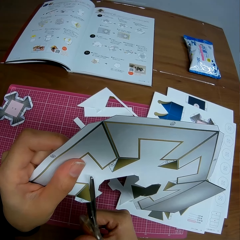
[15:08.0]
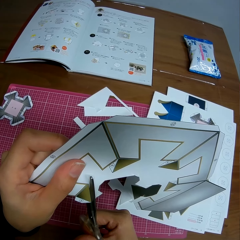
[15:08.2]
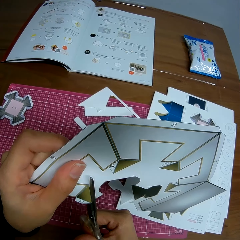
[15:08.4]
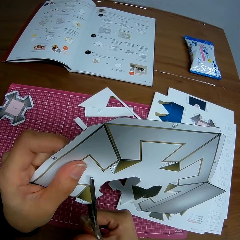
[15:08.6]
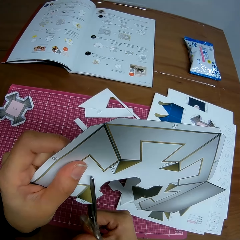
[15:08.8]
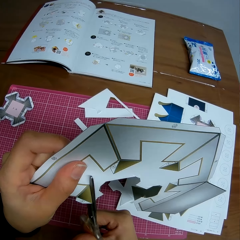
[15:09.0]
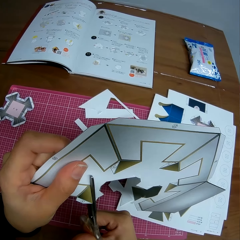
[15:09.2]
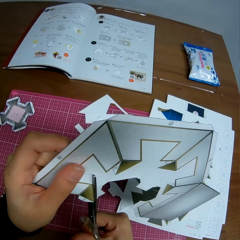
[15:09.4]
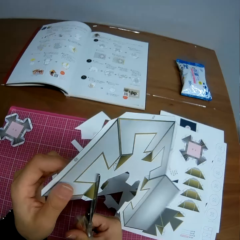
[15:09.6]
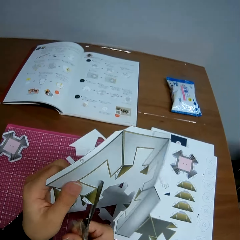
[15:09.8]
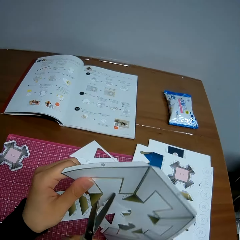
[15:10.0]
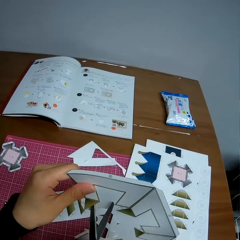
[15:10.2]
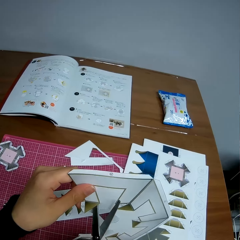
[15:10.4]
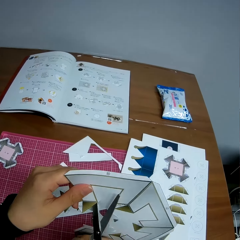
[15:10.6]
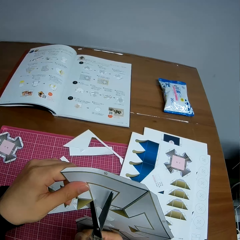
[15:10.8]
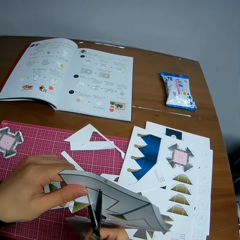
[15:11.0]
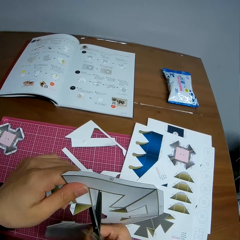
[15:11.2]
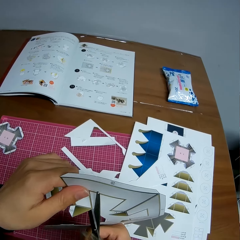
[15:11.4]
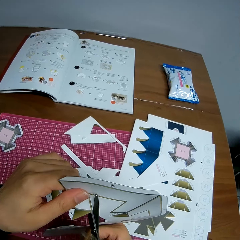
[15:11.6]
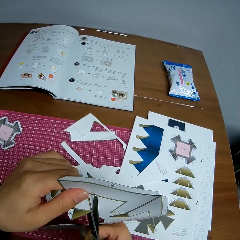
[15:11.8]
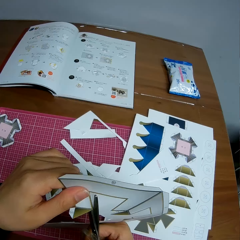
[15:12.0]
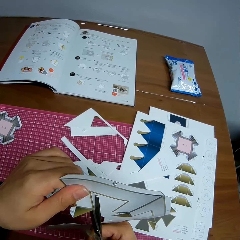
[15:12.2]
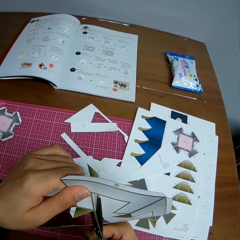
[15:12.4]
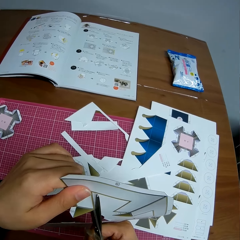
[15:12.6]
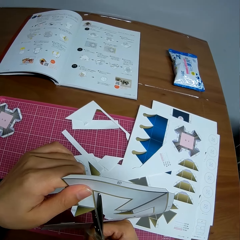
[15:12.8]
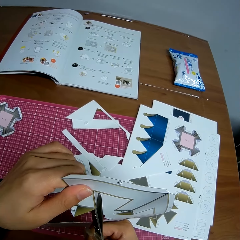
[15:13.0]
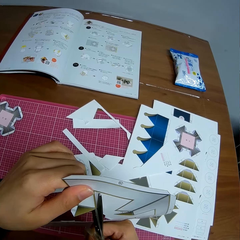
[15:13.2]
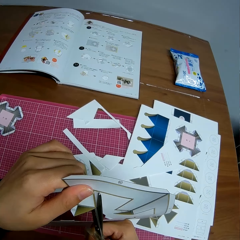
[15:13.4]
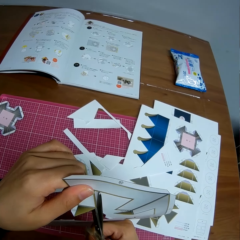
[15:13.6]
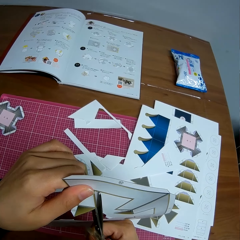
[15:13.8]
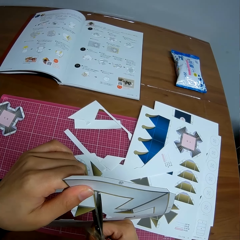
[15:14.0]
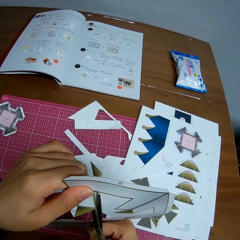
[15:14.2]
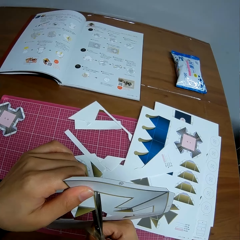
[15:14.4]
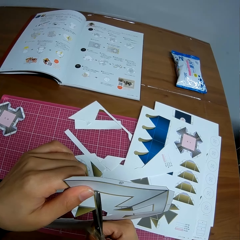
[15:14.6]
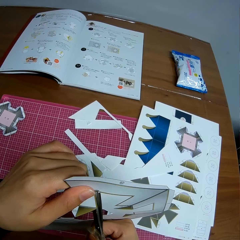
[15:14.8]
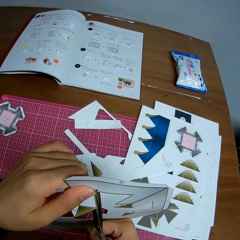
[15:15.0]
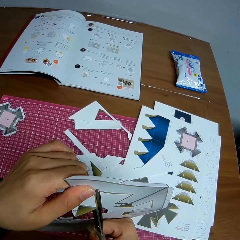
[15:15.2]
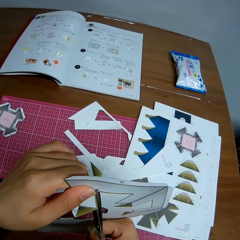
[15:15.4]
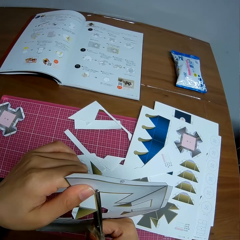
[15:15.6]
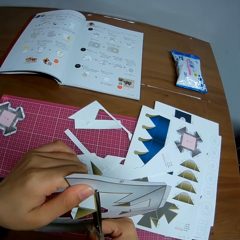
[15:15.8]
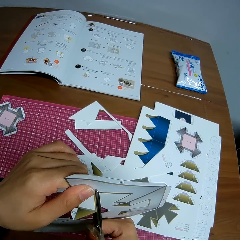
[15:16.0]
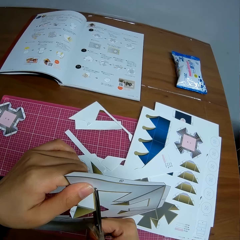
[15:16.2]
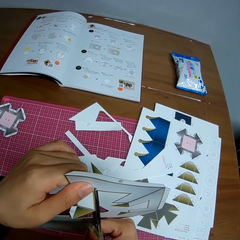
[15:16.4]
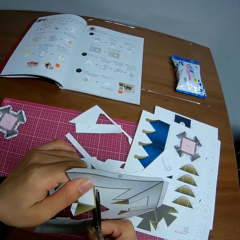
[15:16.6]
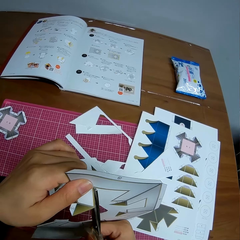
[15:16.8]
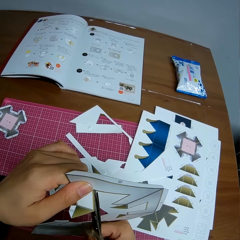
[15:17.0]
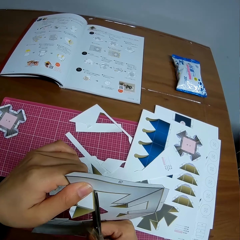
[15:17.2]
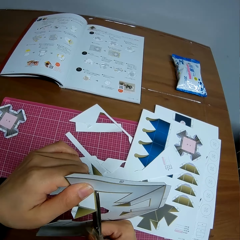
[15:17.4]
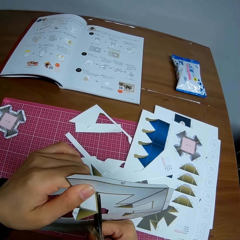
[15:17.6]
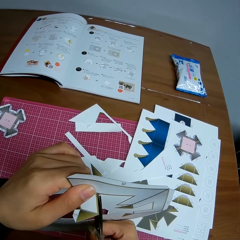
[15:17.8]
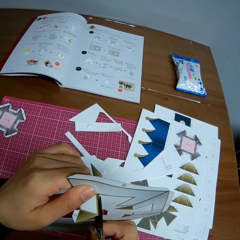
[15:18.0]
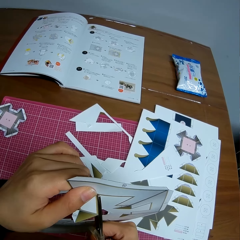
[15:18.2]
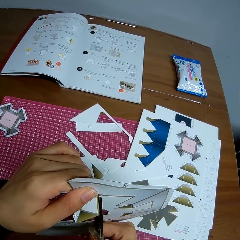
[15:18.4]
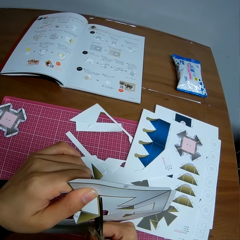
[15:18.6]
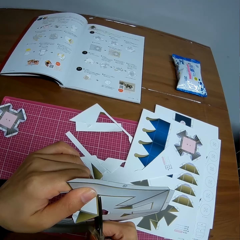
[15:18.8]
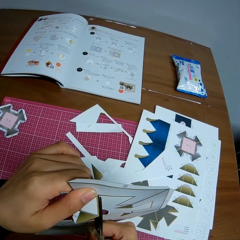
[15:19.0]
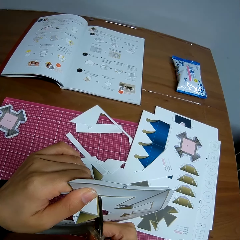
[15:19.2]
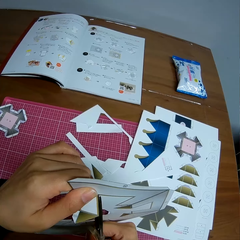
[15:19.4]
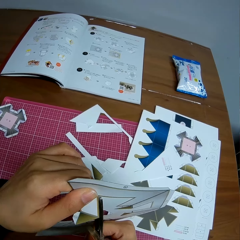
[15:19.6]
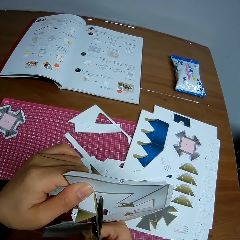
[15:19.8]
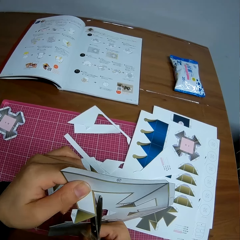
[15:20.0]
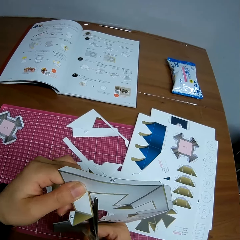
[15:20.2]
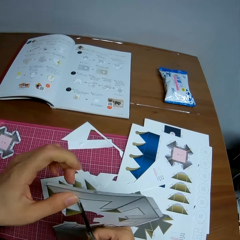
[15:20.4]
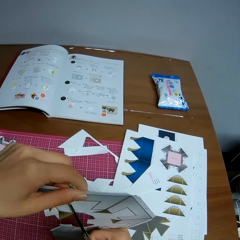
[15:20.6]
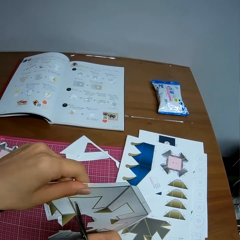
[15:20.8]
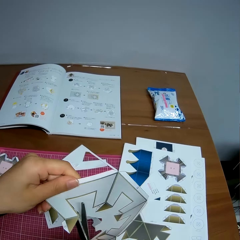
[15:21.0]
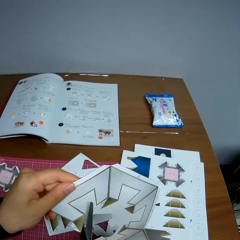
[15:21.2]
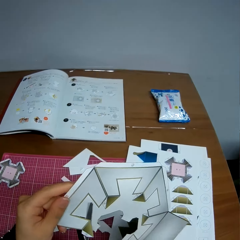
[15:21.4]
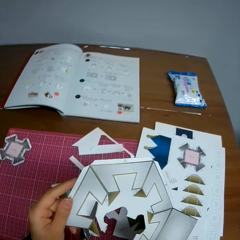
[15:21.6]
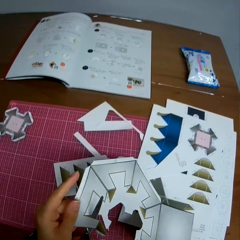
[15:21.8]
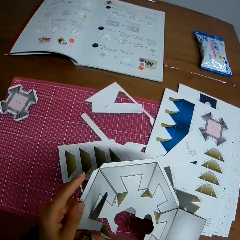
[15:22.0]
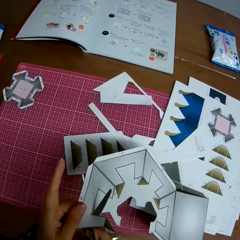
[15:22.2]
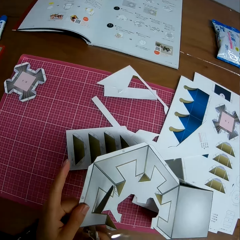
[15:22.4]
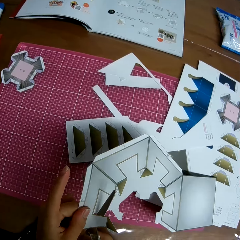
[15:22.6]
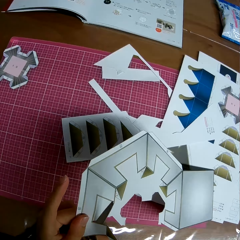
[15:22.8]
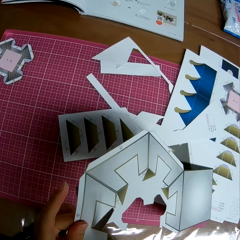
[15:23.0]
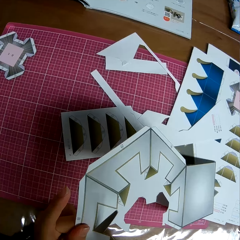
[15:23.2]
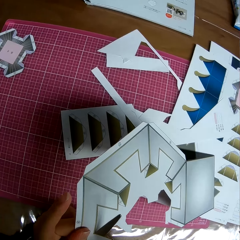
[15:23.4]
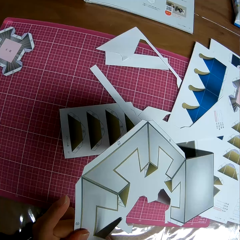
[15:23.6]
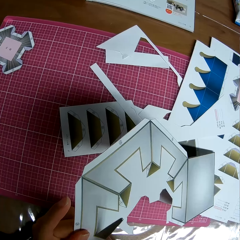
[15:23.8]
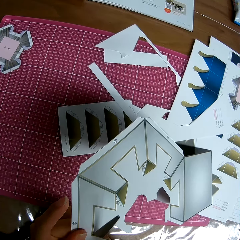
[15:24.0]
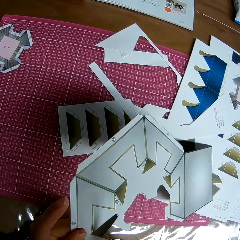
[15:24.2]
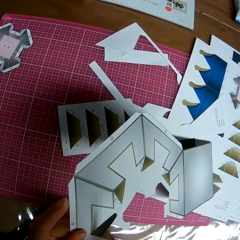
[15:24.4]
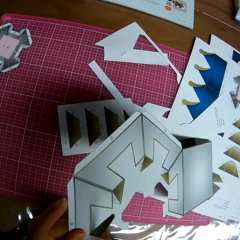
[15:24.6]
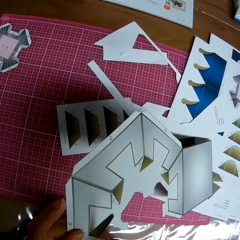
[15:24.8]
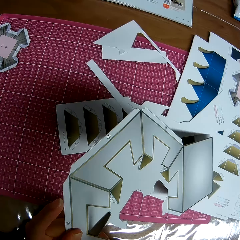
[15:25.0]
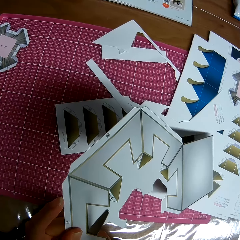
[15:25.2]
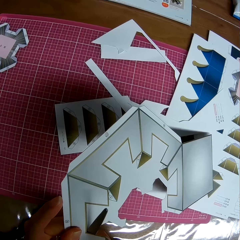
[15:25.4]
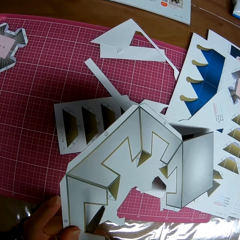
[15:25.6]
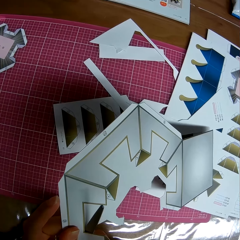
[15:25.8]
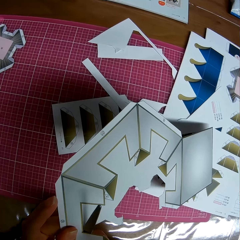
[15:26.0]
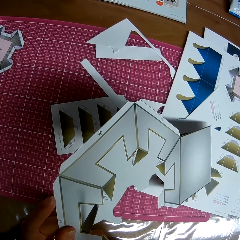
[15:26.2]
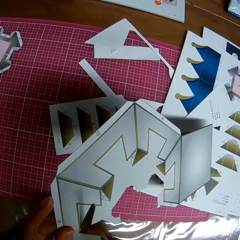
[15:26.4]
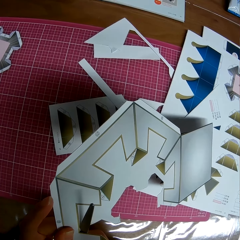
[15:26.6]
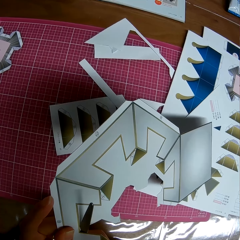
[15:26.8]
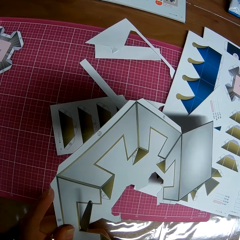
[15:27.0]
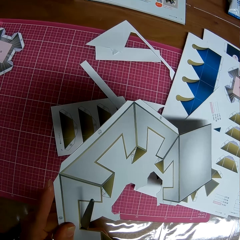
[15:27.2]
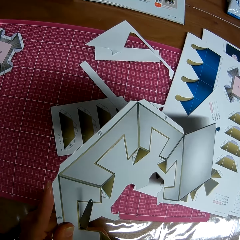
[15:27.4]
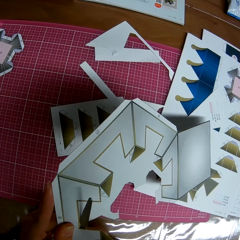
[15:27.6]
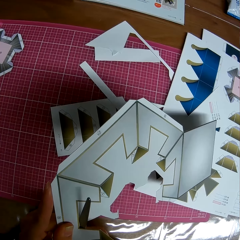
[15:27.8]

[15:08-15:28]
The camera wearer adjusts the crafting paper. They cut the crafting paper with the scissors. They adjust the crafting paper. They cut the crafting paper with the scissors.

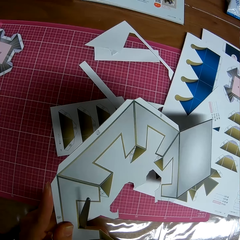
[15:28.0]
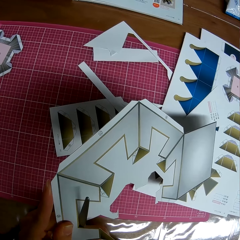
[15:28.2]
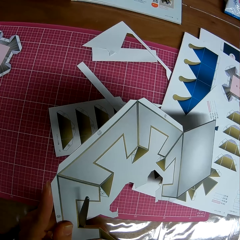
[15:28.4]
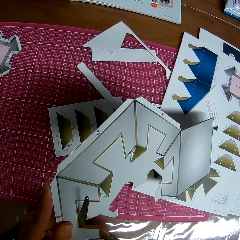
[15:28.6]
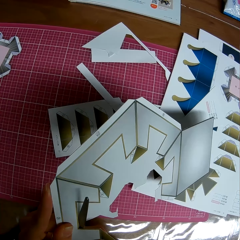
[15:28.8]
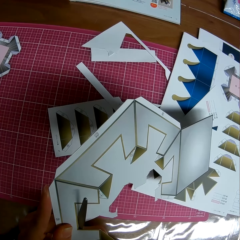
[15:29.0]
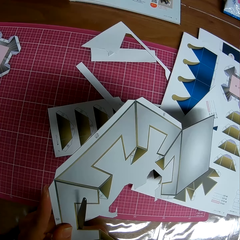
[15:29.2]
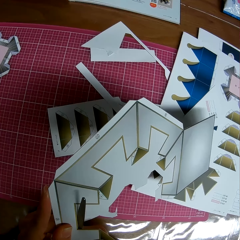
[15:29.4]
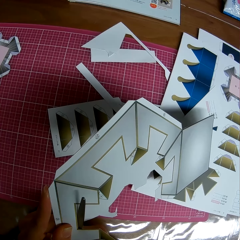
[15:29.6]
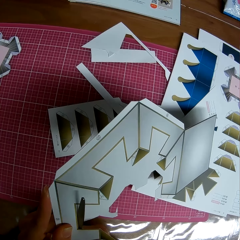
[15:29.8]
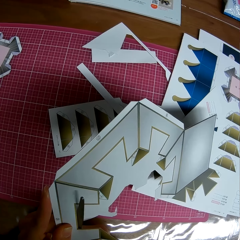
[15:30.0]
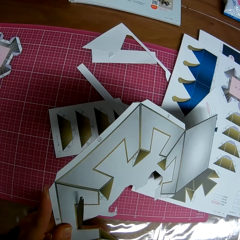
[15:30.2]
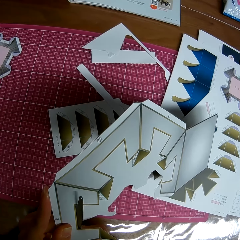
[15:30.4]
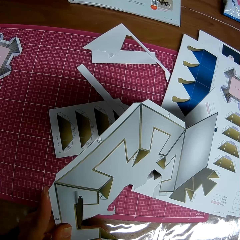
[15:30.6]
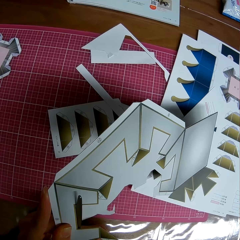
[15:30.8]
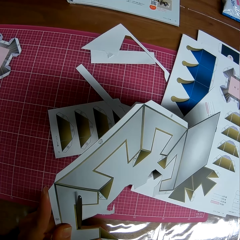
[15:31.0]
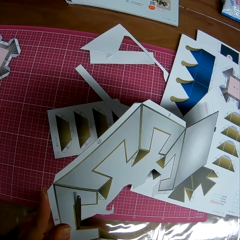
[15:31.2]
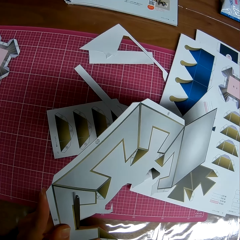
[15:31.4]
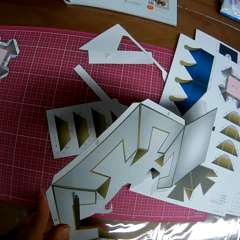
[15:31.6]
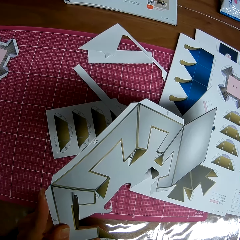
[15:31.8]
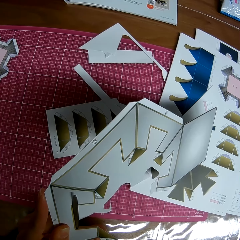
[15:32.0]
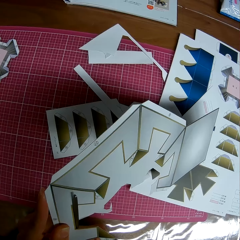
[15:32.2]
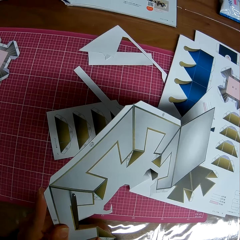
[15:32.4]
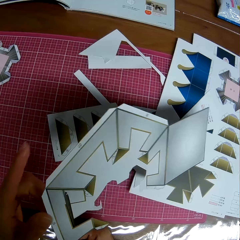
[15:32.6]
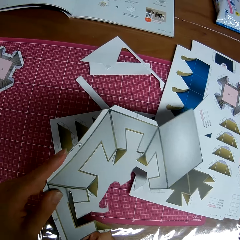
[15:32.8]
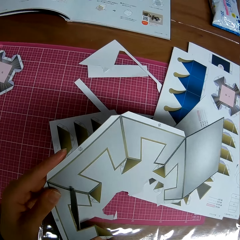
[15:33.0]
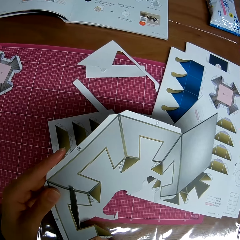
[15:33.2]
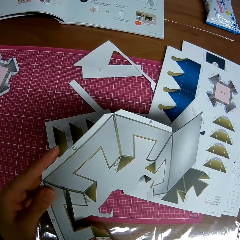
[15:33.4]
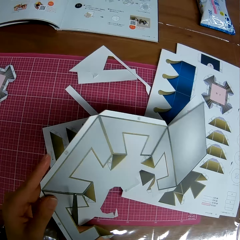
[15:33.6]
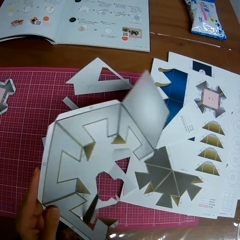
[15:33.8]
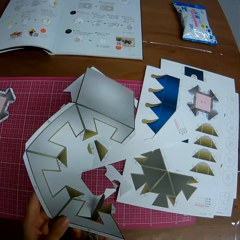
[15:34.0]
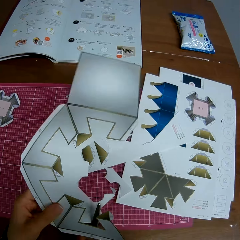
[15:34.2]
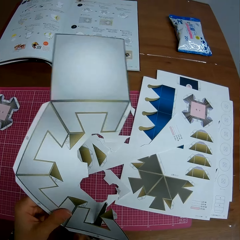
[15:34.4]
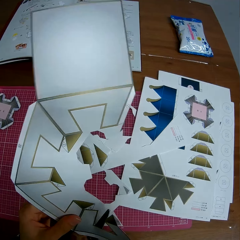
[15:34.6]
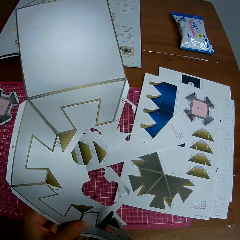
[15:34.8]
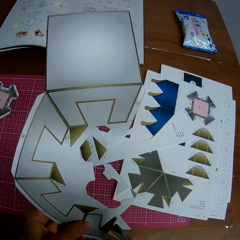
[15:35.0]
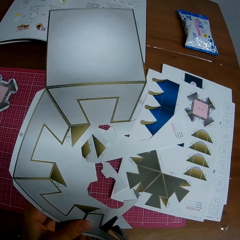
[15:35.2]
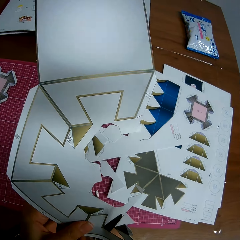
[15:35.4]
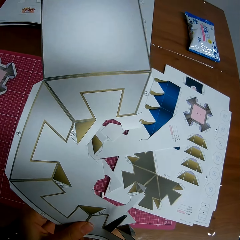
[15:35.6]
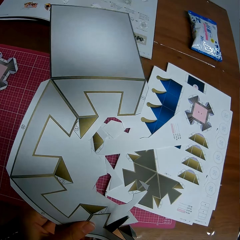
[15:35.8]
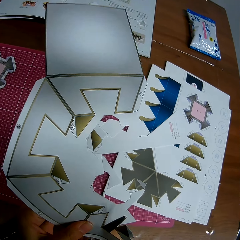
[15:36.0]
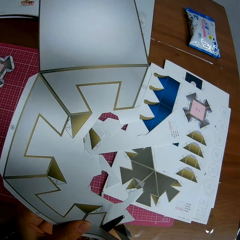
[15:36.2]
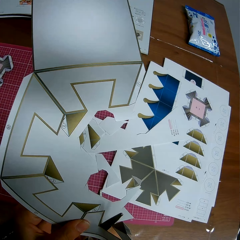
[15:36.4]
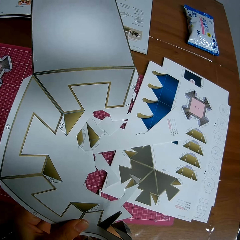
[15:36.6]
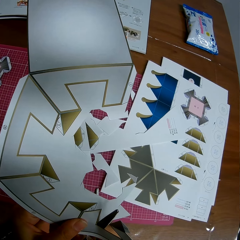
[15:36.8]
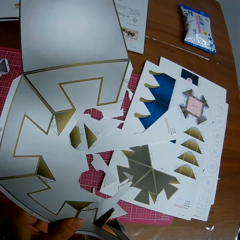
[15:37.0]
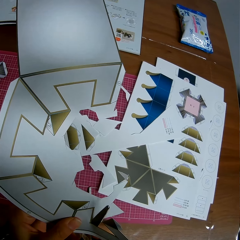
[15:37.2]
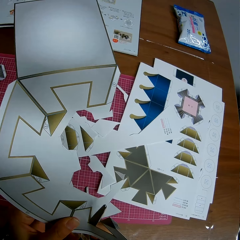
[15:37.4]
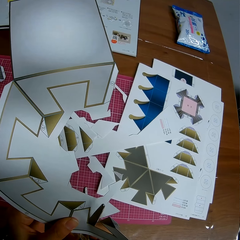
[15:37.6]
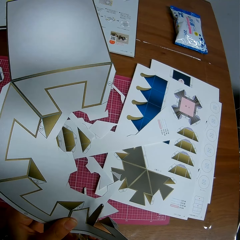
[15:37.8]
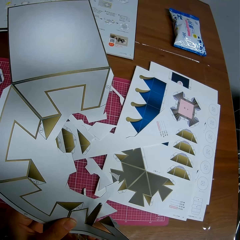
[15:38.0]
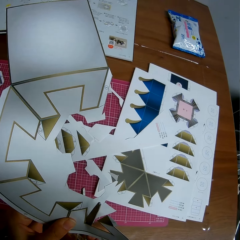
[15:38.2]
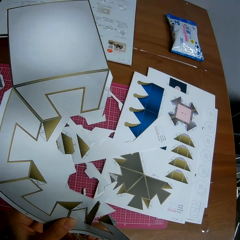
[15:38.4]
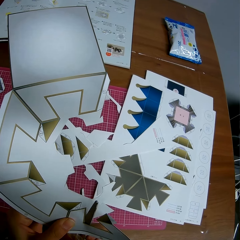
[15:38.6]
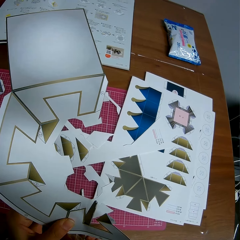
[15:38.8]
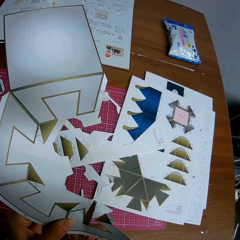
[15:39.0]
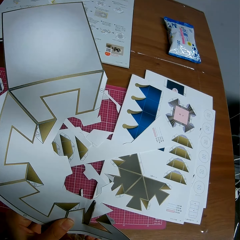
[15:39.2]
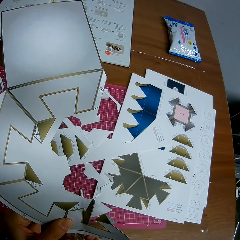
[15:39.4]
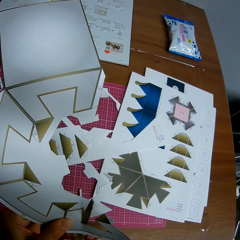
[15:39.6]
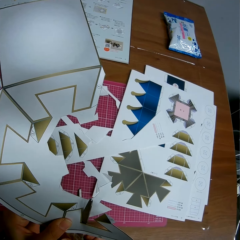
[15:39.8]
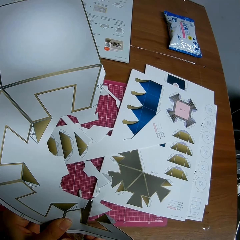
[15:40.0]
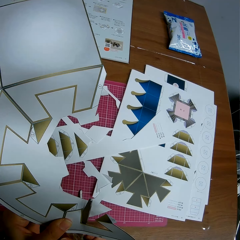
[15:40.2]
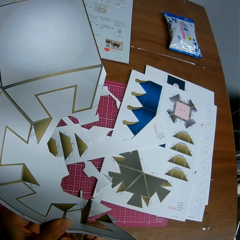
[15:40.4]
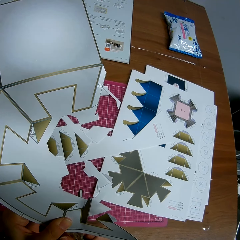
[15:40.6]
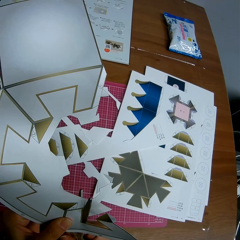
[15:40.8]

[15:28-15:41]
The camera wearer adjusts the crafting paper. They cut the crafting paper with the scissors.
